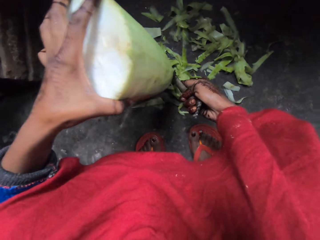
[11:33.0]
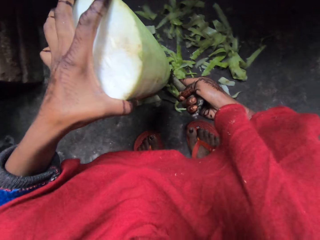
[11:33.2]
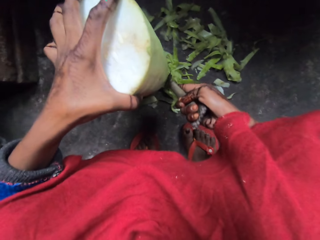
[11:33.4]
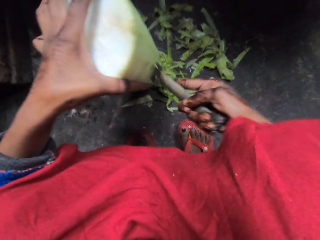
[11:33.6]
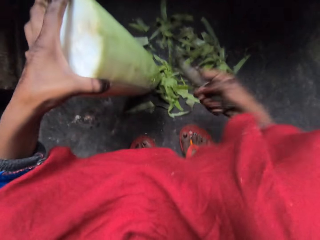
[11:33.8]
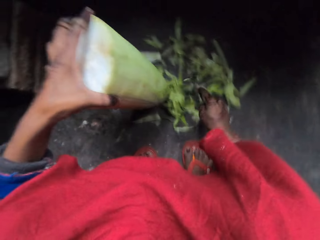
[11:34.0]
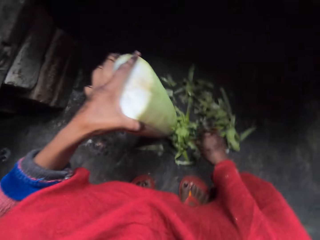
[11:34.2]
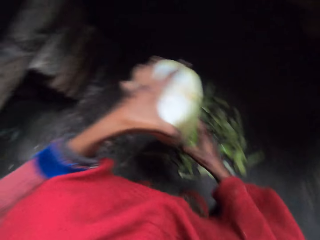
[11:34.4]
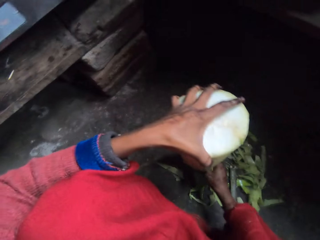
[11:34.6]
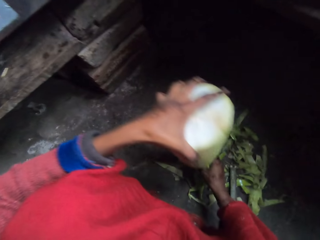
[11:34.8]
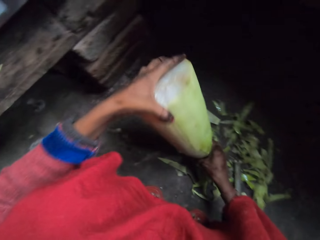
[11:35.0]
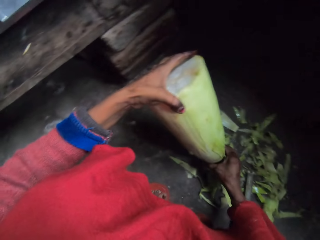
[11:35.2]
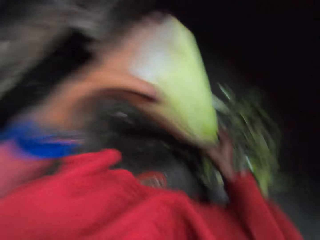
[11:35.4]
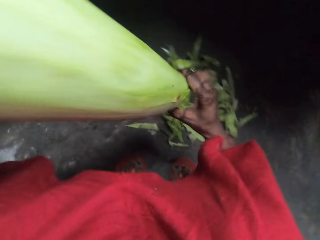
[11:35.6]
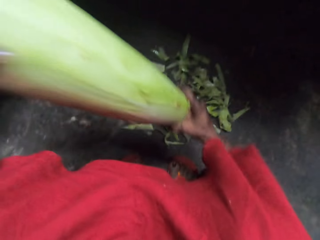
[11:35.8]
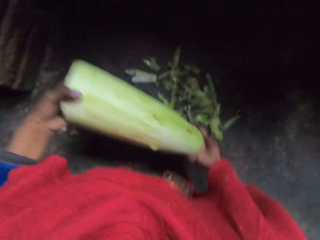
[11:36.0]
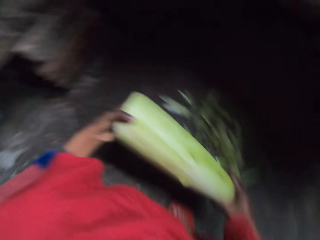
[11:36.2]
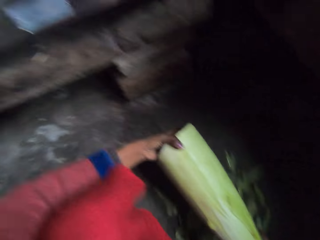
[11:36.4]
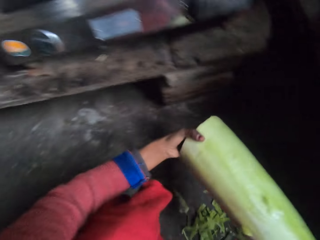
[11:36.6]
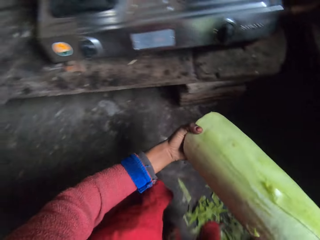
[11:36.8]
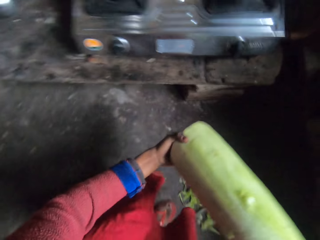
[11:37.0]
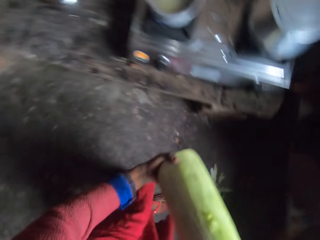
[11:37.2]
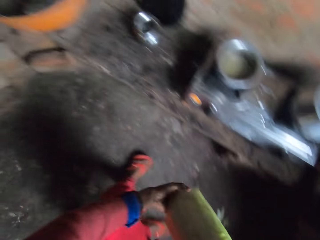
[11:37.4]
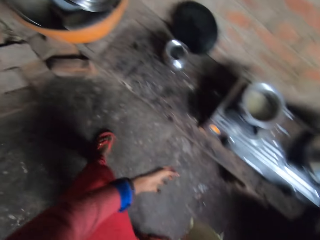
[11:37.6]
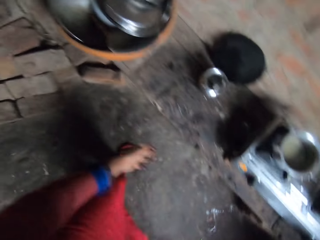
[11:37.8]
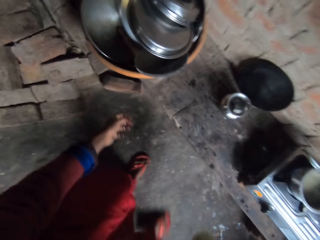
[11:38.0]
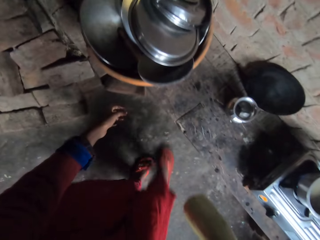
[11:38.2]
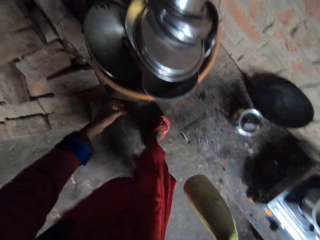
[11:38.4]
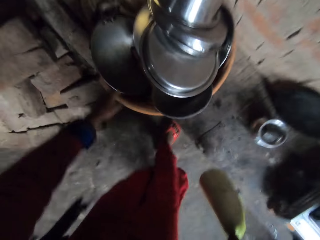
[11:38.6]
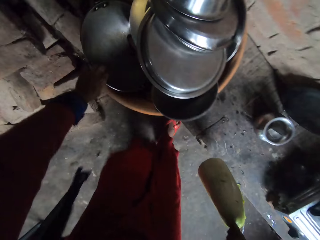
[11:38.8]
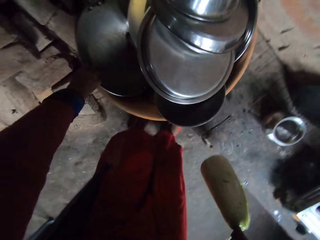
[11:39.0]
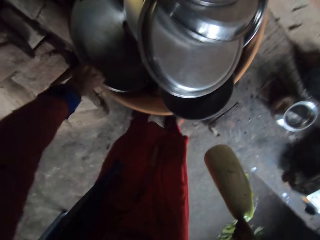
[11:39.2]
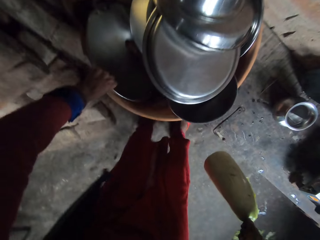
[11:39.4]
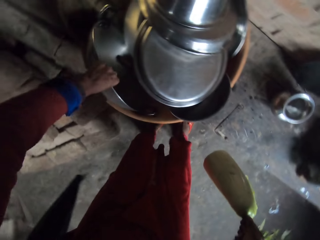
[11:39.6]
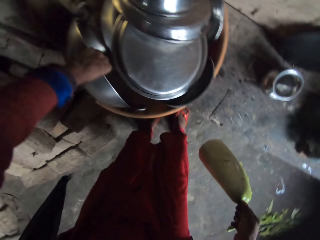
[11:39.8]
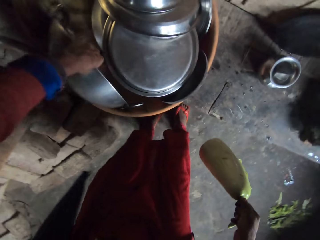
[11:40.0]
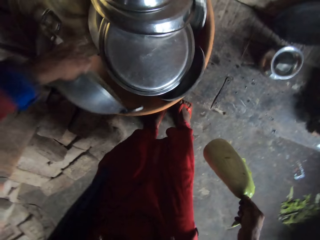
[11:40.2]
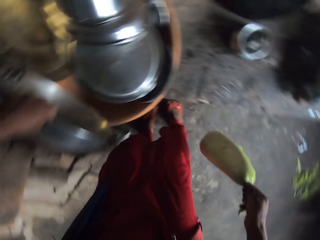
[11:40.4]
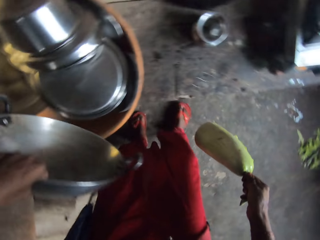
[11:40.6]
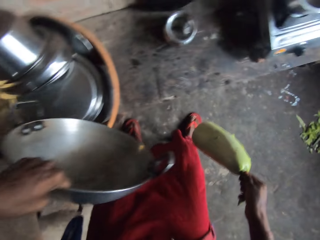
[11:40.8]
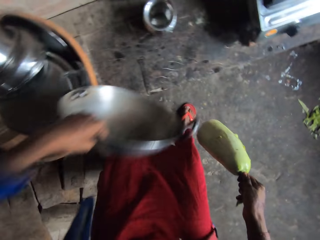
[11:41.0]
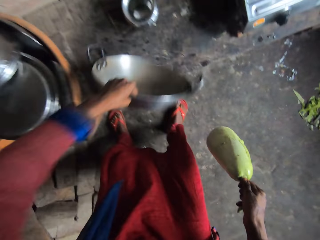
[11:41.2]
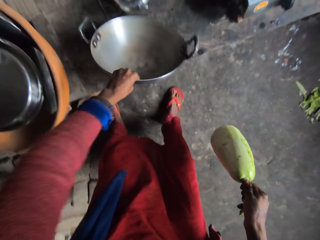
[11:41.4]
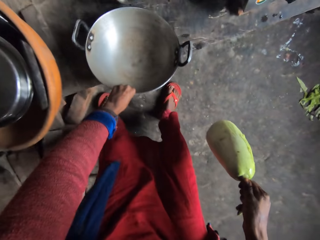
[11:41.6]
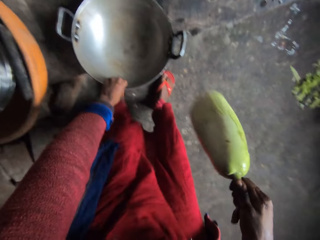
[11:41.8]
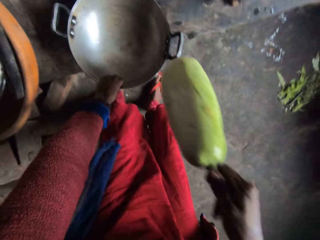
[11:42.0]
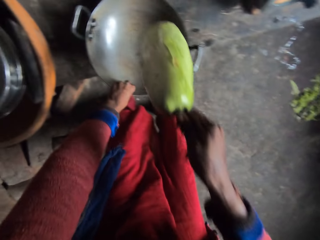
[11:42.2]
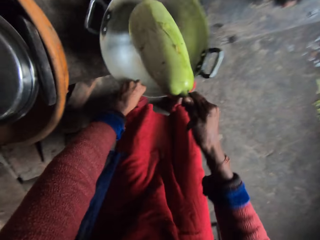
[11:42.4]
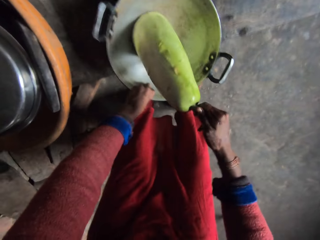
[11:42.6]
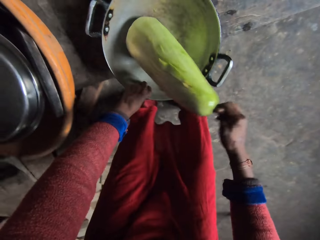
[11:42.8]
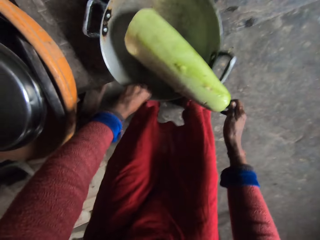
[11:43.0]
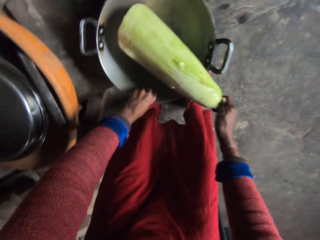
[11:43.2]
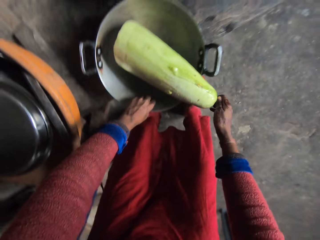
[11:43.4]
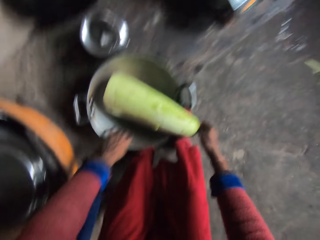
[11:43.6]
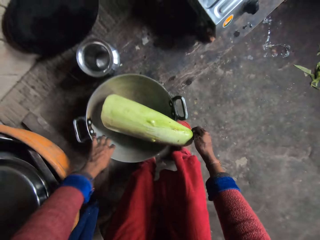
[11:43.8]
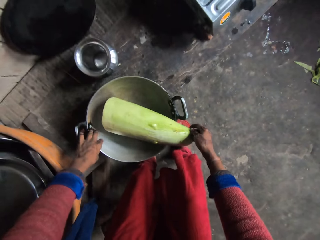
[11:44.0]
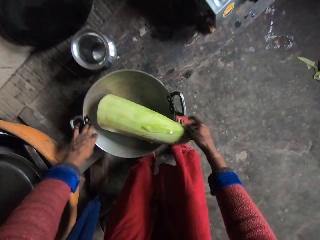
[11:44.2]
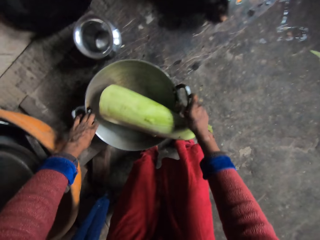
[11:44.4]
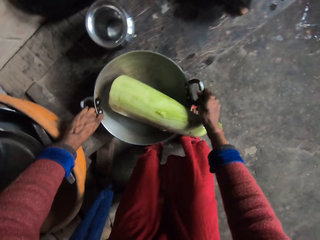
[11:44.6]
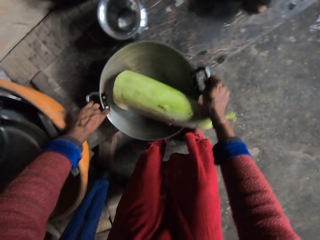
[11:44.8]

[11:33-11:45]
The camera wearer drops the peeler on the ground. They carry the bottle gourd from the ground. They hold something. They bring out a pot from the rack and place the pot on the table. They put the bottle gourd into the pot.

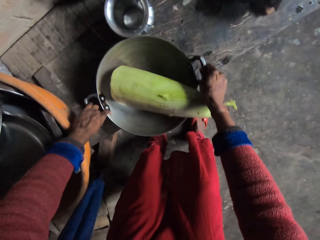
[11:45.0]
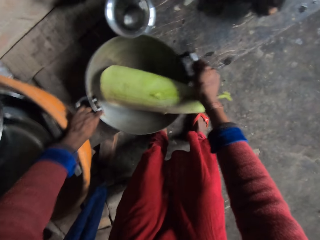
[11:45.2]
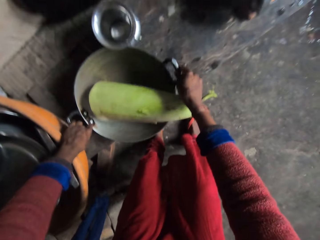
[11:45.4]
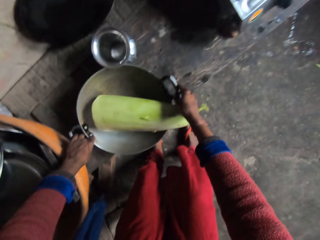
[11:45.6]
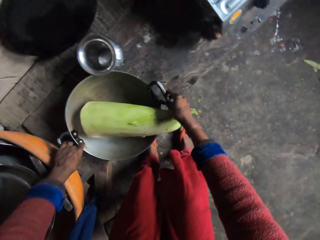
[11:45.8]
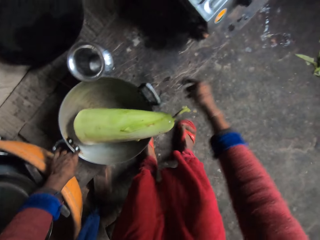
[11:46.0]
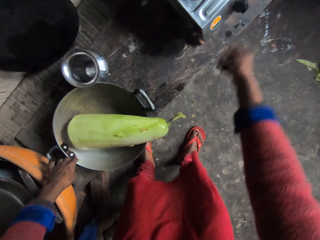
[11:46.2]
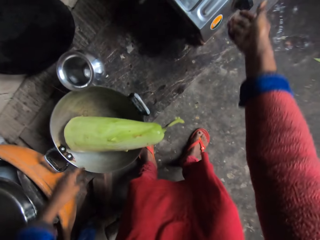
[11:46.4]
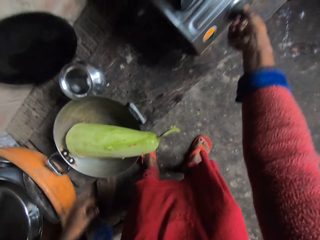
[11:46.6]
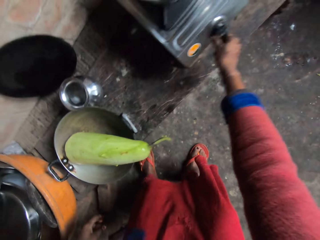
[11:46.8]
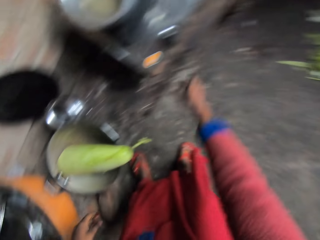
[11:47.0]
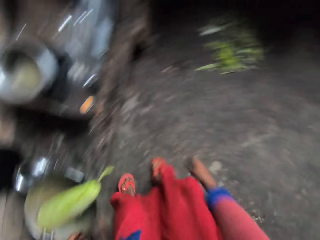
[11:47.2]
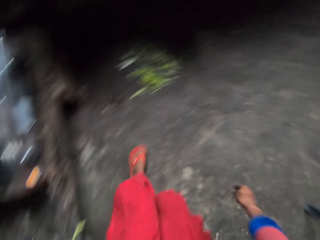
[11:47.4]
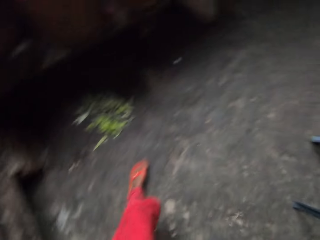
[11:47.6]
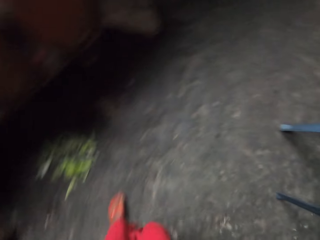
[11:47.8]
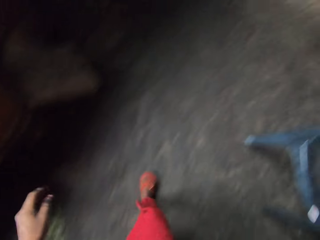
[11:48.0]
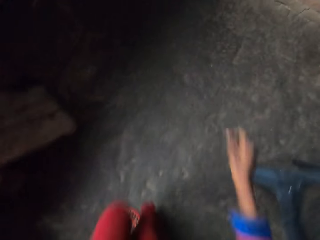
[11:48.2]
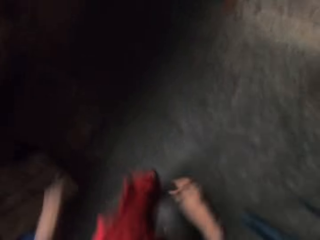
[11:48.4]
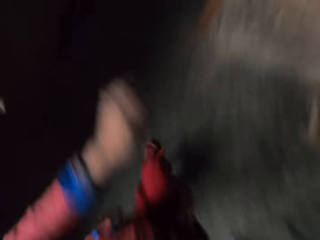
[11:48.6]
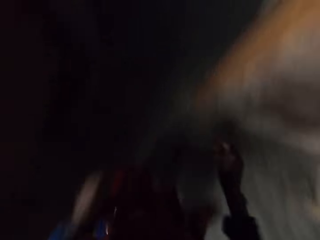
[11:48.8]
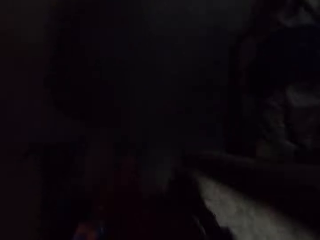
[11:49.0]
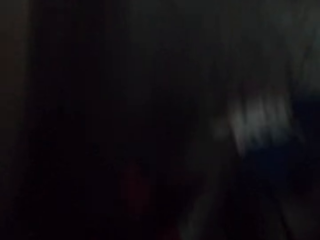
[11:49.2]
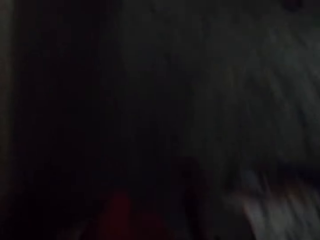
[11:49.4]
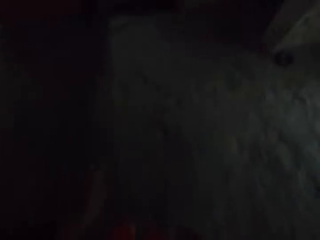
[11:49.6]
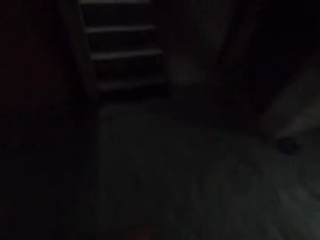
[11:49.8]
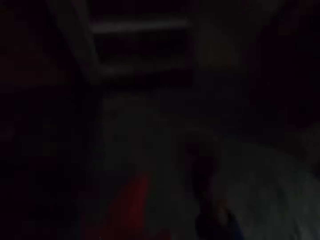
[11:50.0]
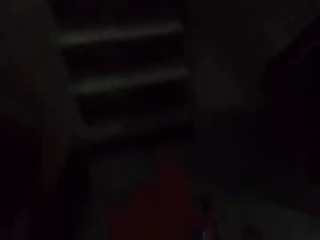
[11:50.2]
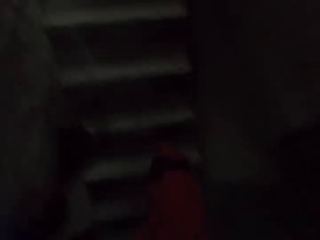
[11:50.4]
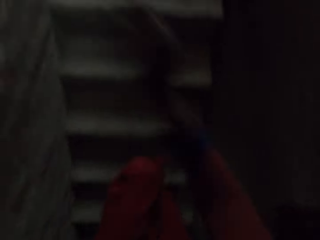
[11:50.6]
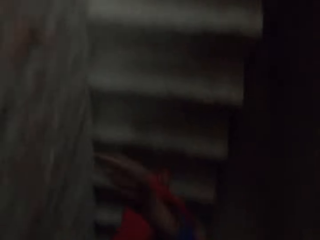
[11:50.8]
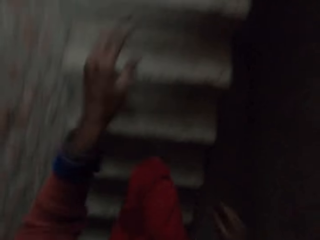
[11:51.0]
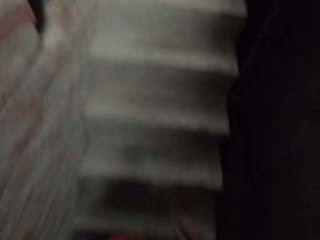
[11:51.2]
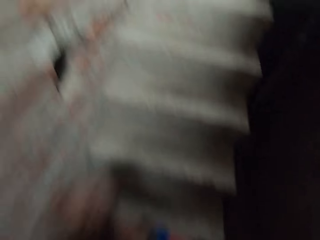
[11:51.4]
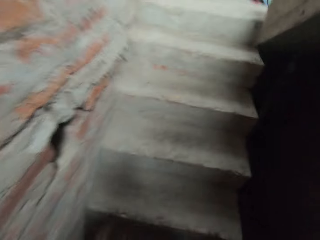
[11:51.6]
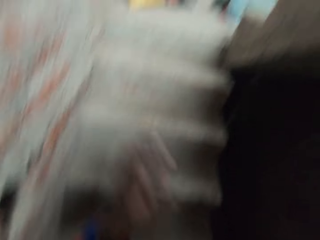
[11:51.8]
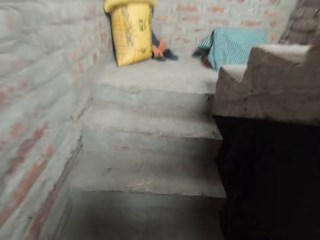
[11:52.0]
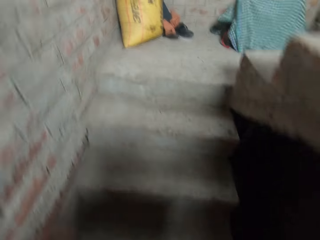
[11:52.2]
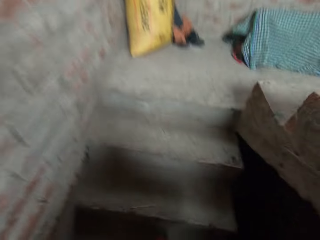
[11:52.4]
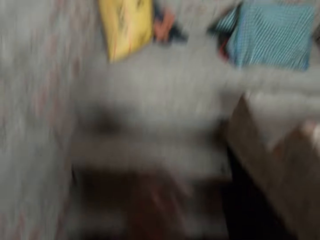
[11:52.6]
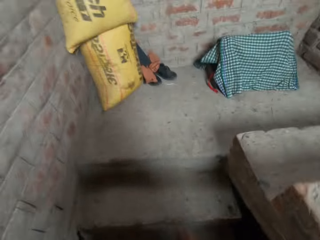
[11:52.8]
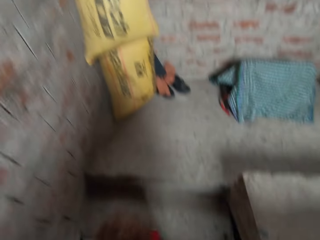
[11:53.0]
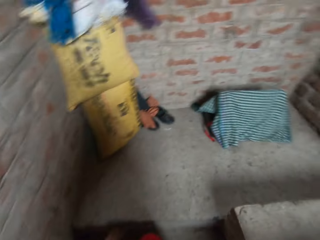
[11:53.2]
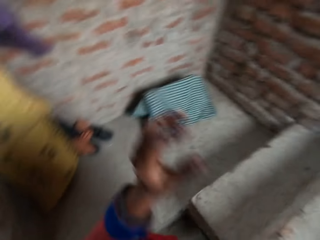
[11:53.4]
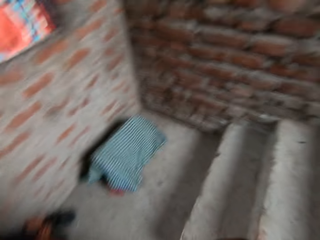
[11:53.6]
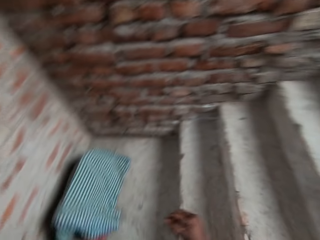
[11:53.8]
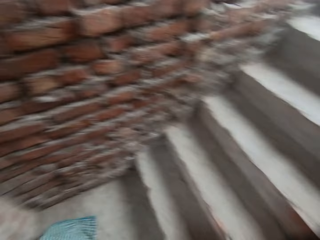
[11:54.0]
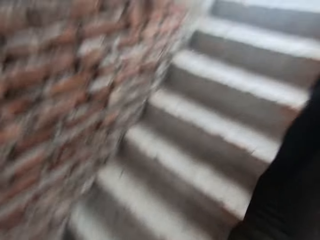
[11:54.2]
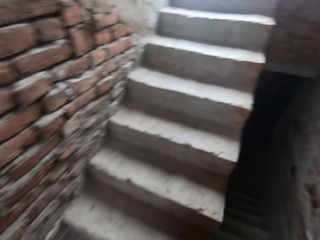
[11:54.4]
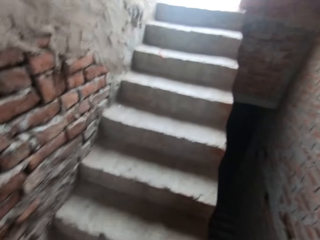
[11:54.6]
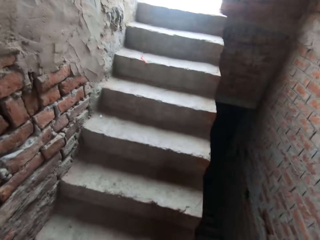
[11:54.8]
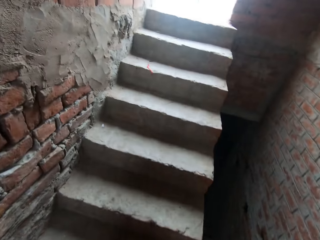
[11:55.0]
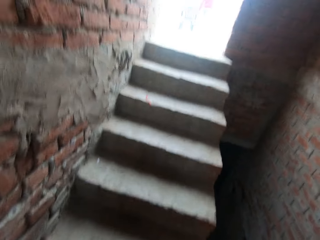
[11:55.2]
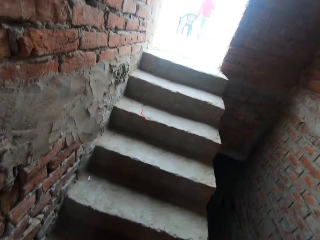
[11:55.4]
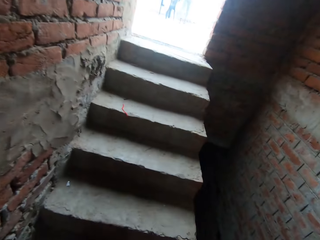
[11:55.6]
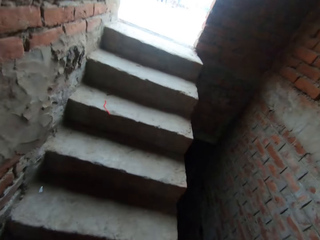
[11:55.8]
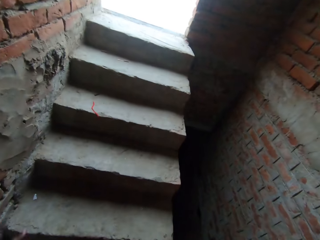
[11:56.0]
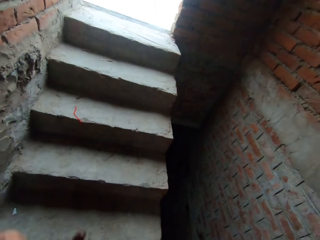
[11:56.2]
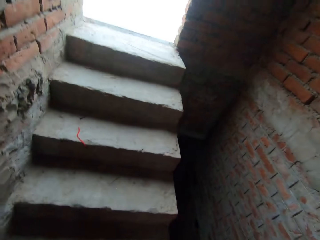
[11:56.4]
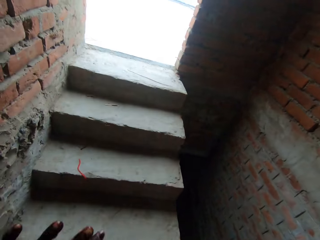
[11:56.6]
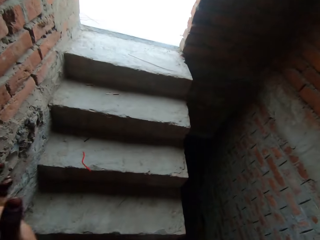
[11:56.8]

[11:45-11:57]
The camera wearer adjusts the pot on the table. They turn the switch of the cooker. They walk in the room. They run away from the kitchen. They climb a staircase.
